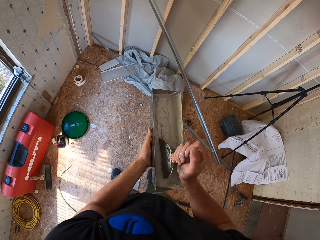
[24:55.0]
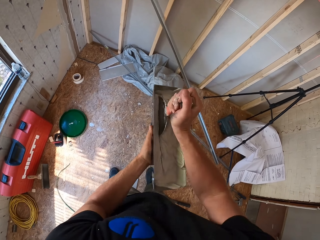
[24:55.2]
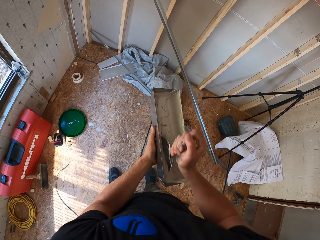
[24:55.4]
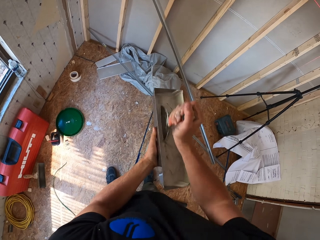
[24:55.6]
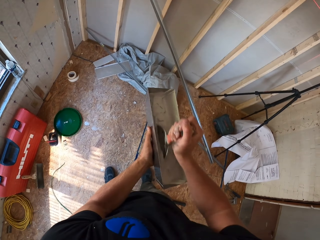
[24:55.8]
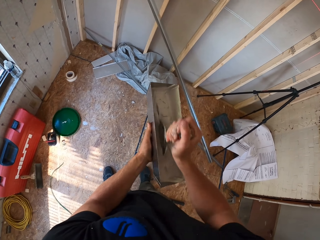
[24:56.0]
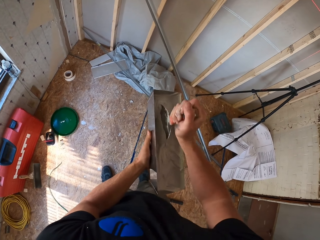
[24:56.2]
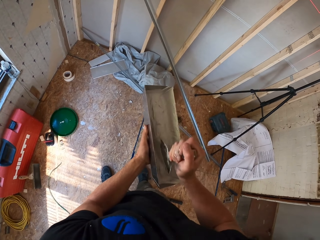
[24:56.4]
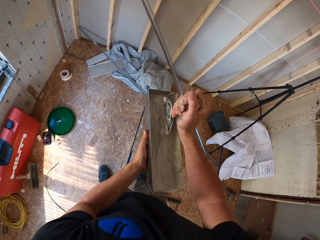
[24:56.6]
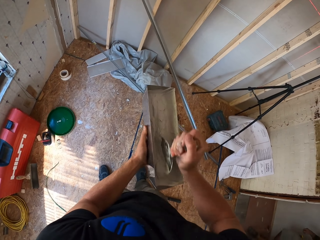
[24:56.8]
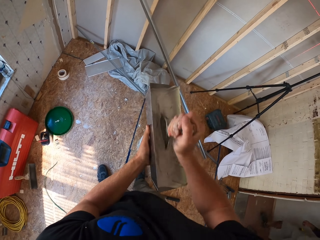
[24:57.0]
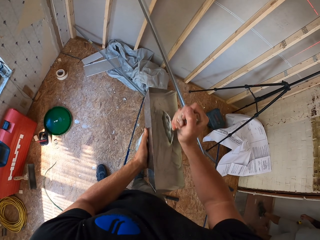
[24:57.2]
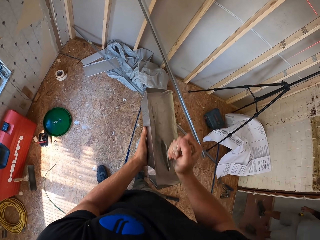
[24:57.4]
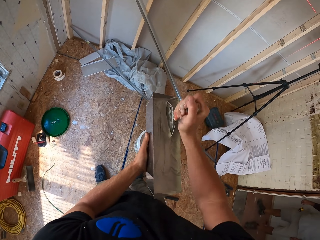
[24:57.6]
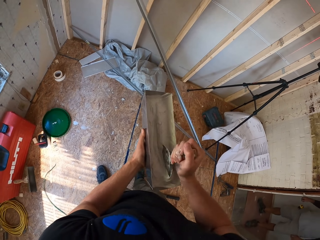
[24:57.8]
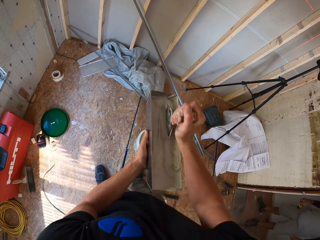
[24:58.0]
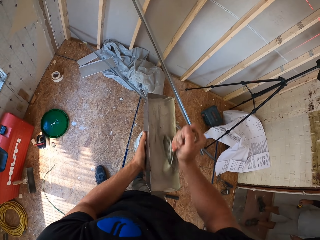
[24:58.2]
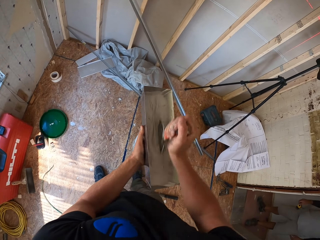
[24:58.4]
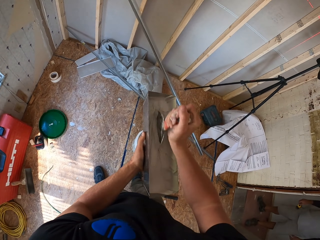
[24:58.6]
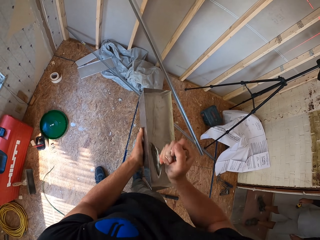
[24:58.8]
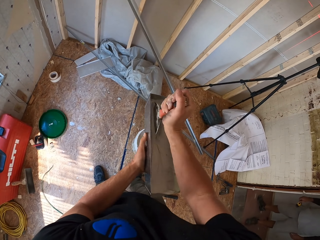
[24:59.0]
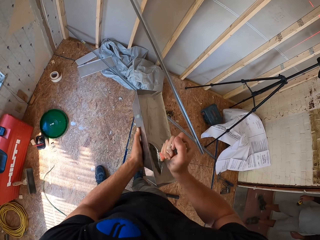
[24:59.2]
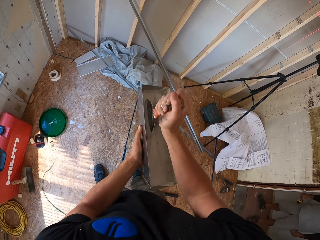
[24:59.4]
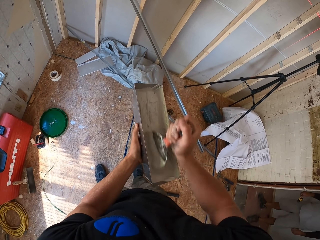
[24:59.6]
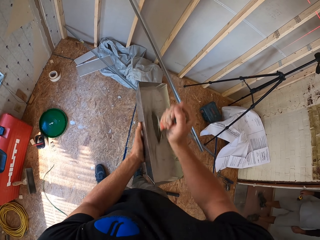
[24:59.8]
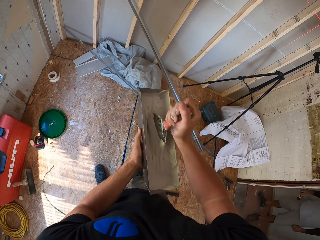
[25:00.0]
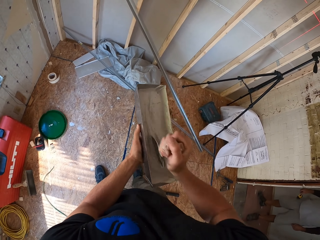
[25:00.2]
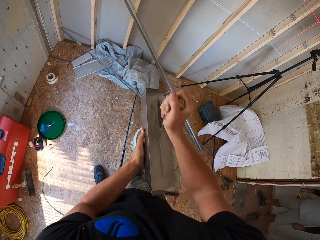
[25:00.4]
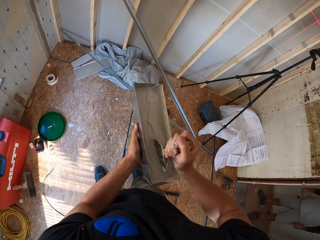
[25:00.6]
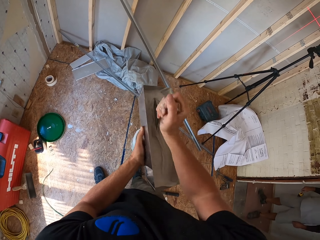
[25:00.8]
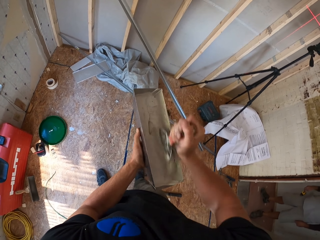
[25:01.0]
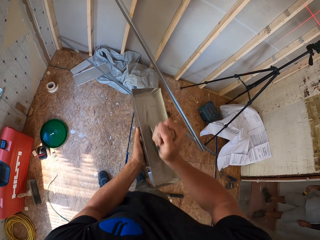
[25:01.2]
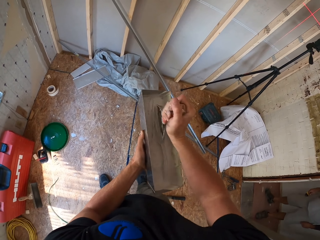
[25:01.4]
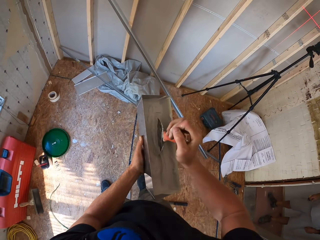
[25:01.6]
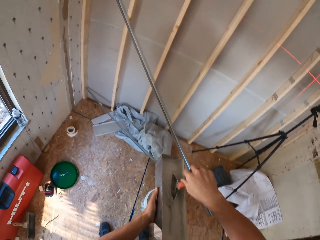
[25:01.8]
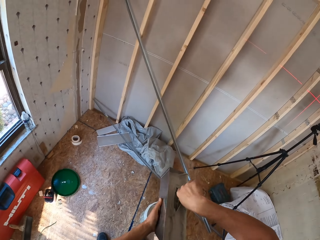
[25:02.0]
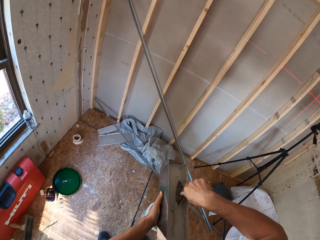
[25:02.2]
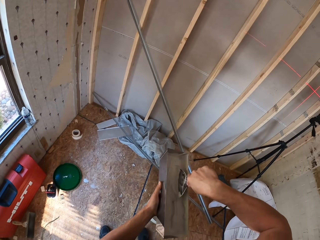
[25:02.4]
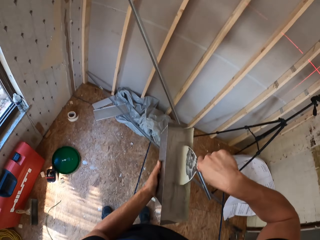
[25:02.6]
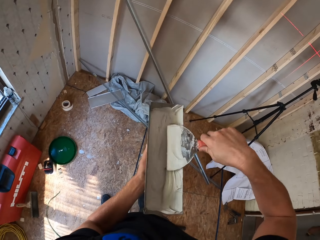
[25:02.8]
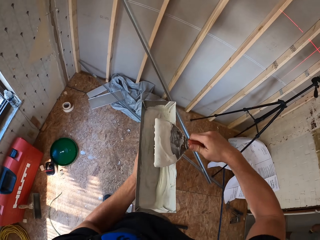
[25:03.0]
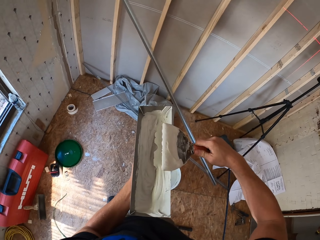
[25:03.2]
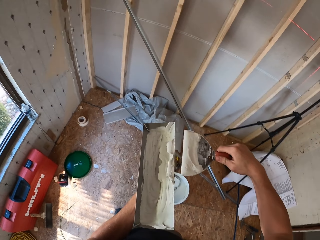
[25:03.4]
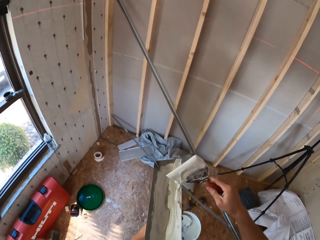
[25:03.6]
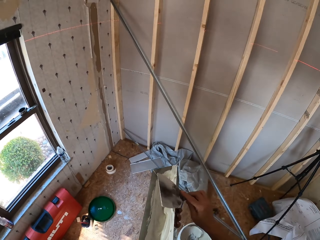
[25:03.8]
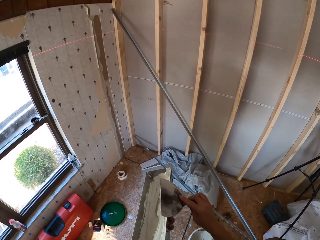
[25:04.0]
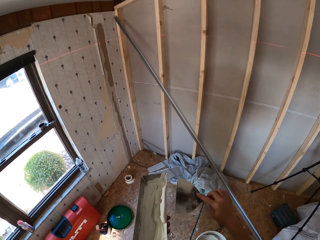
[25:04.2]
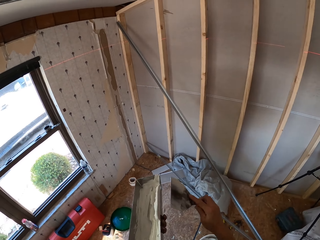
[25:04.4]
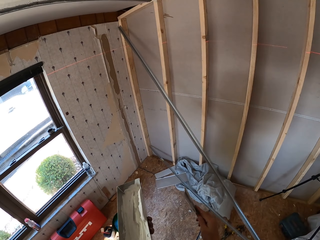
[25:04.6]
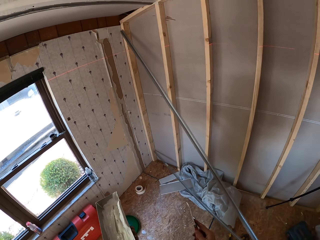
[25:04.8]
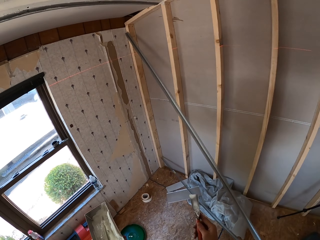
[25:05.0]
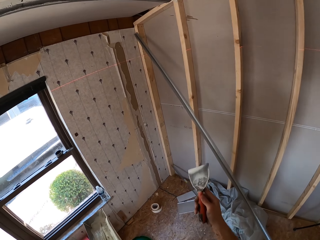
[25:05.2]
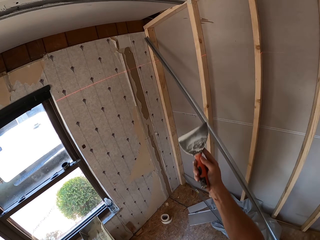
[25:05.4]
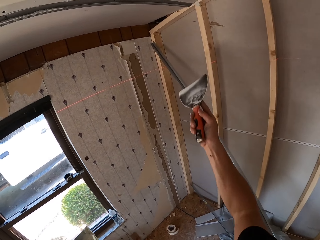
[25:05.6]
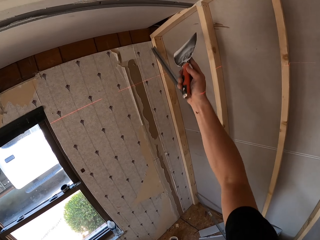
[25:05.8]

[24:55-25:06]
The camera wearer stirs paint in a container with a scraper. They wipe paint from the scraper on the container.

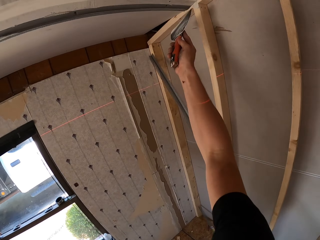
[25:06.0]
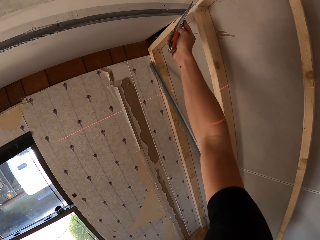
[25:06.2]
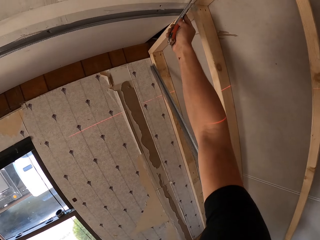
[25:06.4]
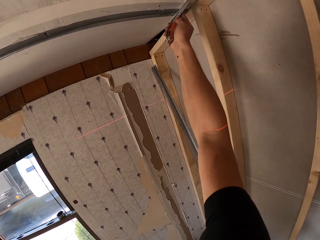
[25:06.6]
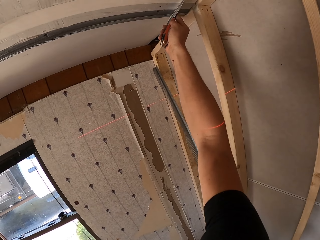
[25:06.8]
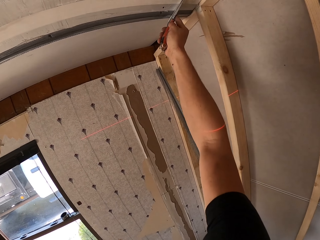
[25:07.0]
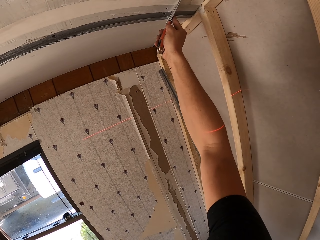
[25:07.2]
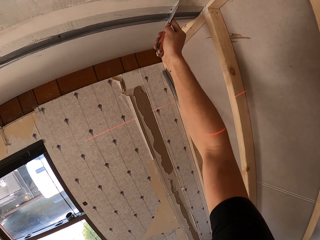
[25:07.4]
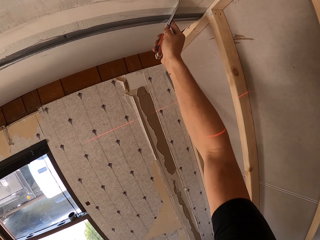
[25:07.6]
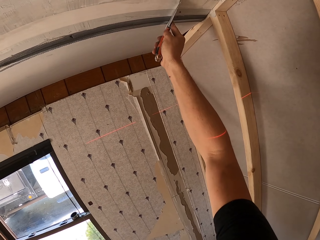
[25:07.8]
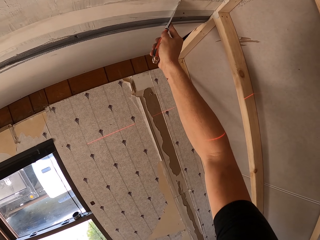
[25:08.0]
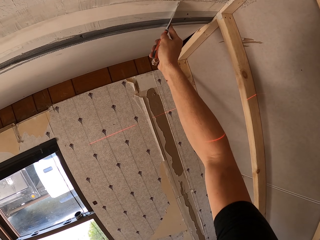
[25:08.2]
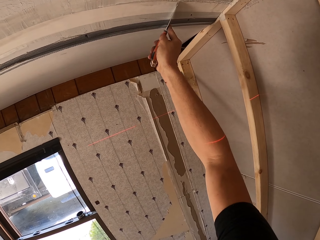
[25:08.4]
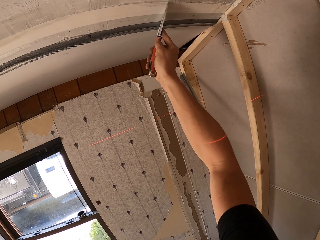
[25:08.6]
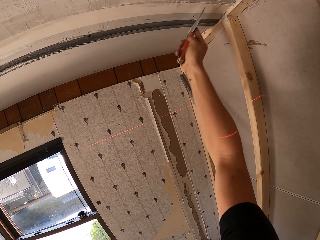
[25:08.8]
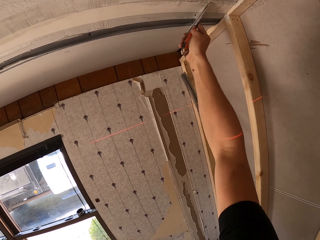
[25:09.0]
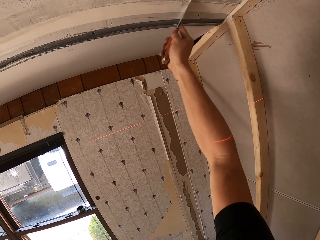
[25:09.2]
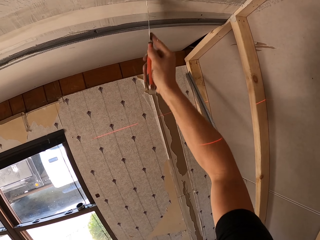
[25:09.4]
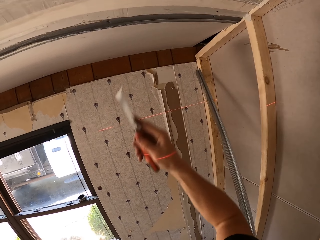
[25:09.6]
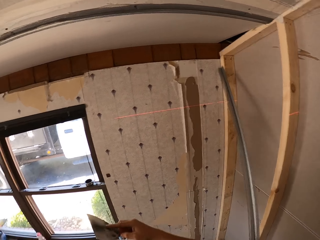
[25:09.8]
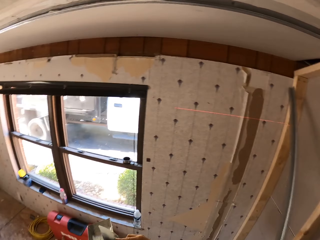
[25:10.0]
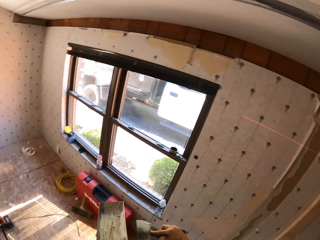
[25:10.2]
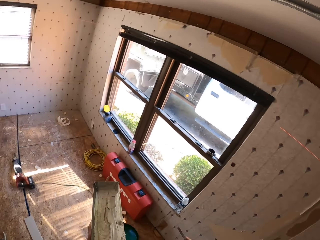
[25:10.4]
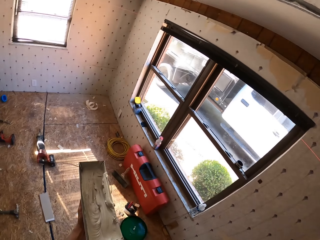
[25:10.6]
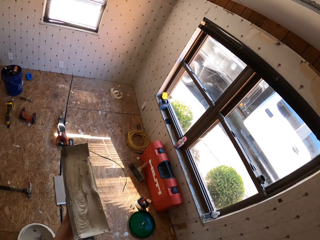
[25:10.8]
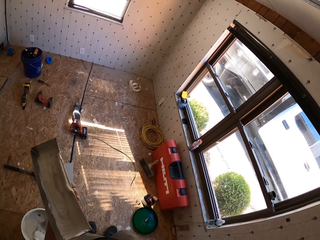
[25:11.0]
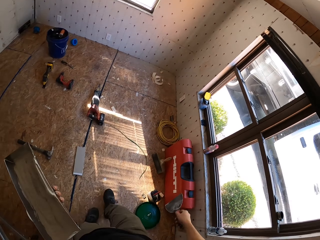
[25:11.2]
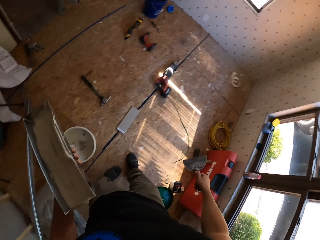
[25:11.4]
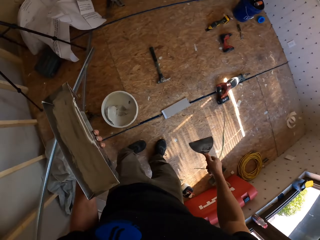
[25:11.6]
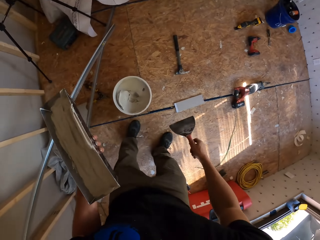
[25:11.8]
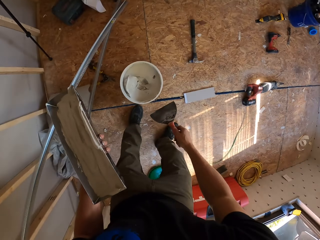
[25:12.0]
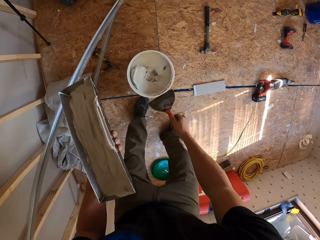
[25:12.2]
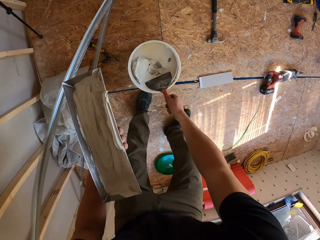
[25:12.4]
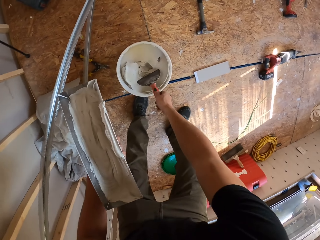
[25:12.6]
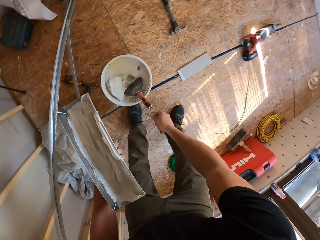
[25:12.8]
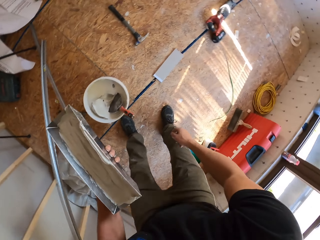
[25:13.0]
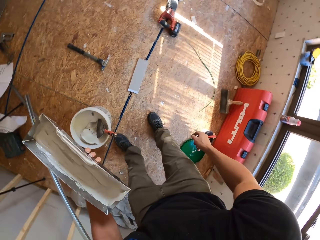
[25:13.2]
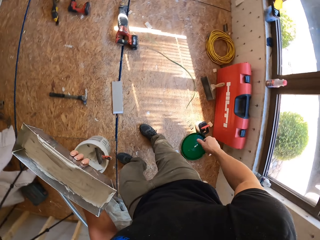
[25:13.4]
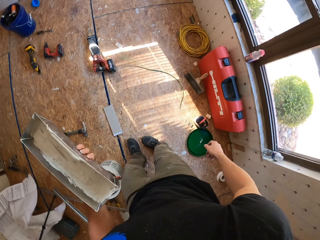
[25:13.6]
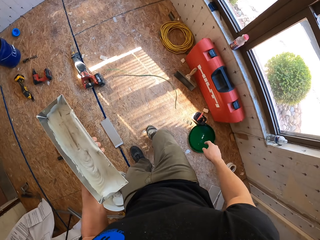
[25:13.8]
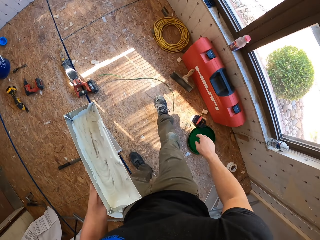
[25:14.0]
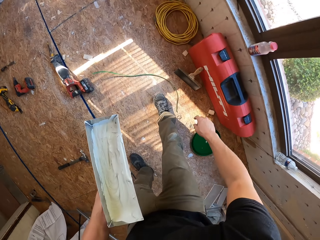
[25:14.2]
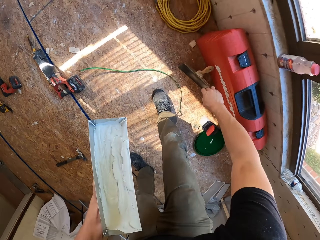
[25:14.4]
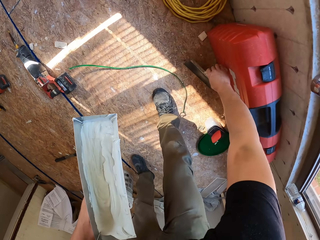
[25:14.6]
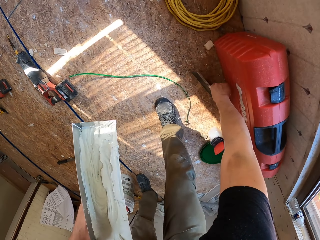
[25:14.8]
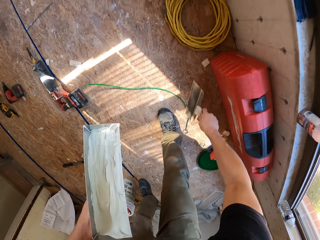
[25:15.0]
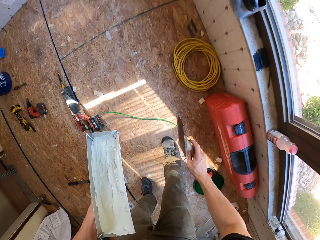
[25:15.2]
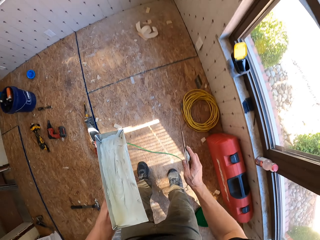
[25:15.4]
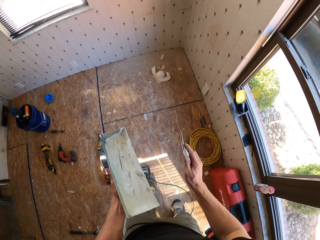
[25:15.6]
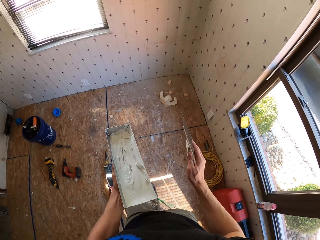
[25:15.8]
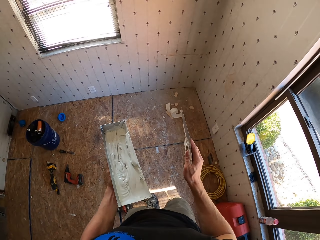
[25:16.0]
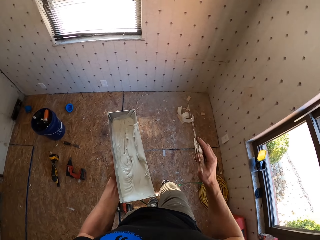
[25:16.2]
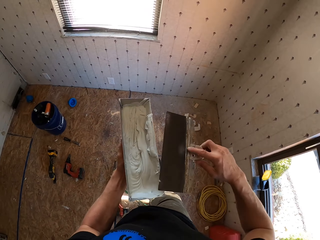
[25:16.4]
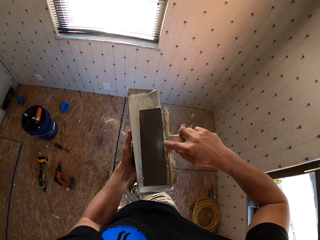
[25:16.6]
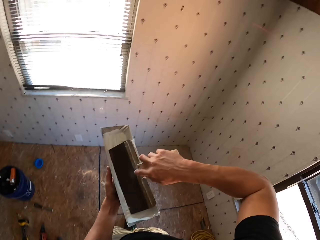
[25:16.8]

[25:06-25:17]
The camera wearer scrubs excess paint along the tape on the slab with a scraper. They wipe paint from the scraper on a container. They drop the scraper in a paint bucket on the floor. They pick up a bigger scraper on the floor.
